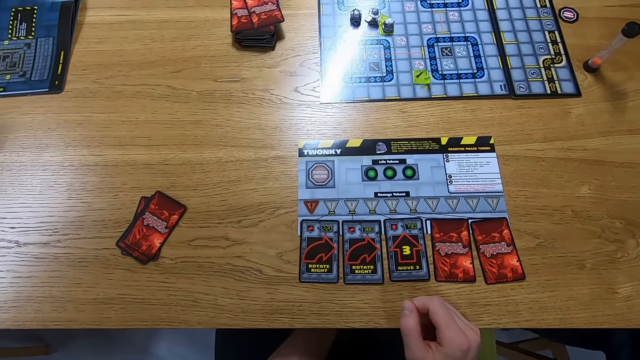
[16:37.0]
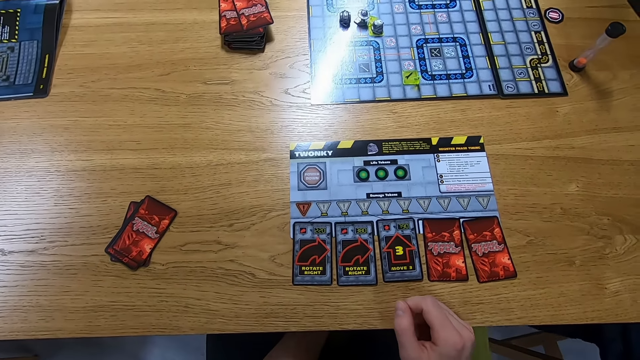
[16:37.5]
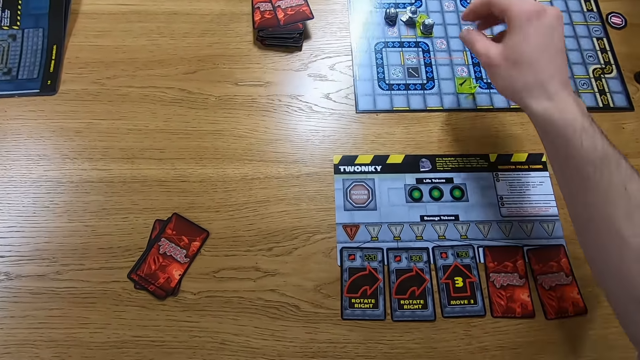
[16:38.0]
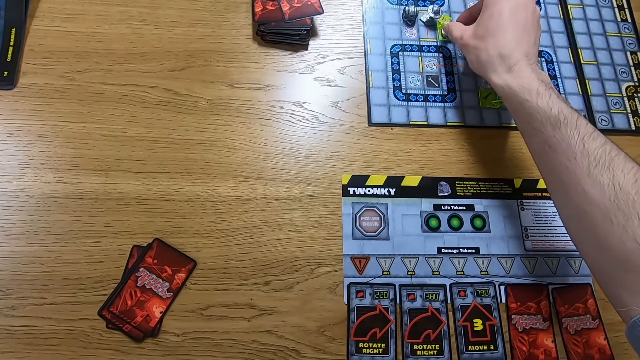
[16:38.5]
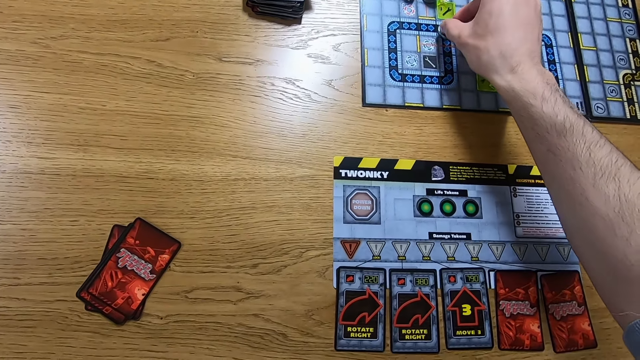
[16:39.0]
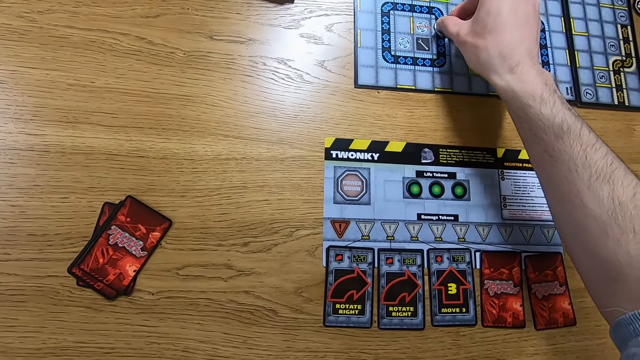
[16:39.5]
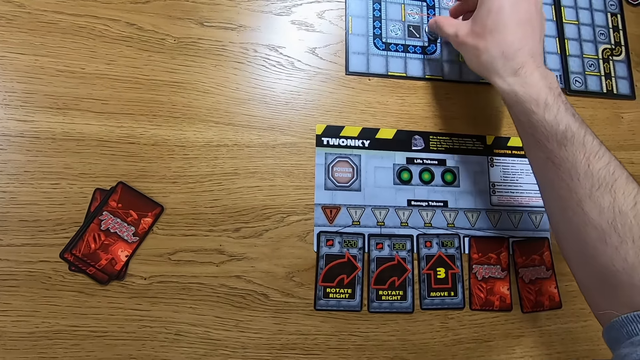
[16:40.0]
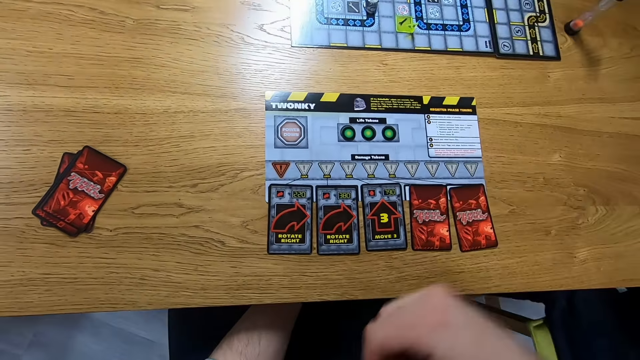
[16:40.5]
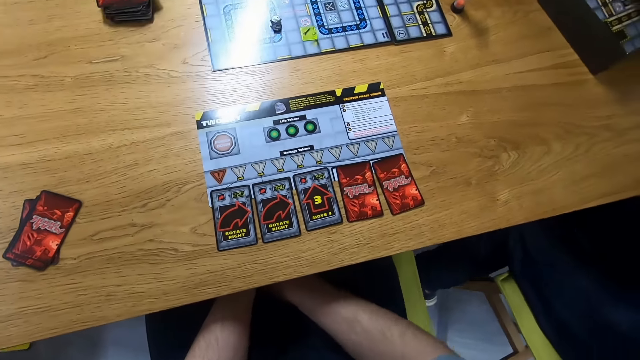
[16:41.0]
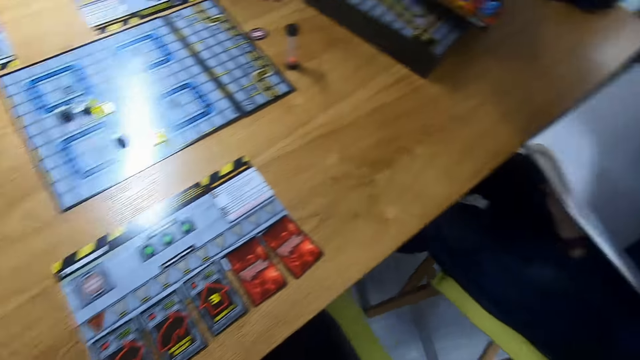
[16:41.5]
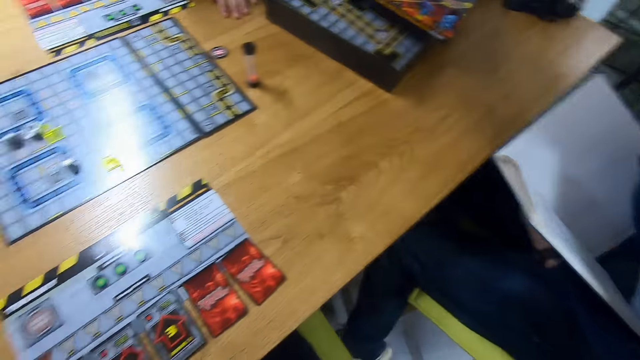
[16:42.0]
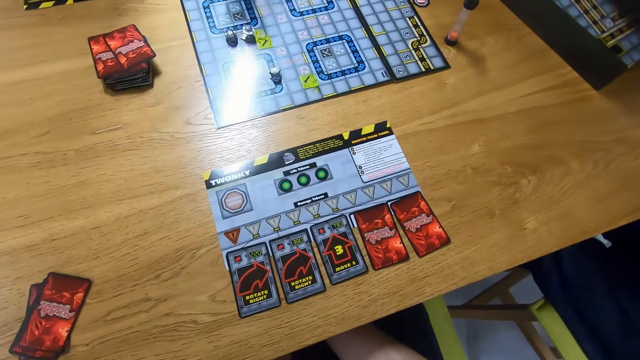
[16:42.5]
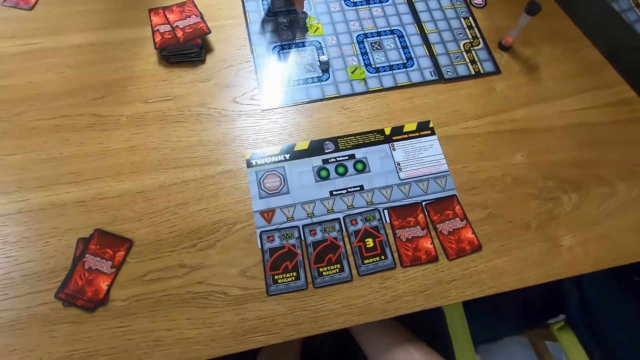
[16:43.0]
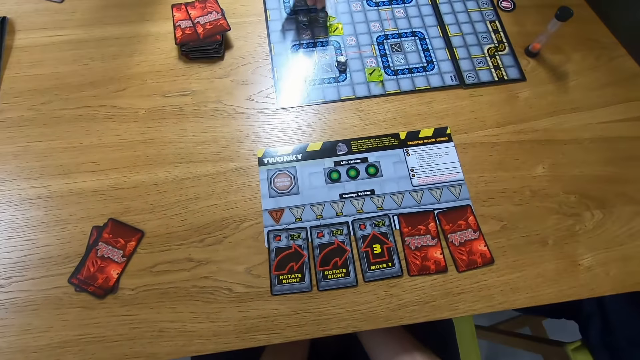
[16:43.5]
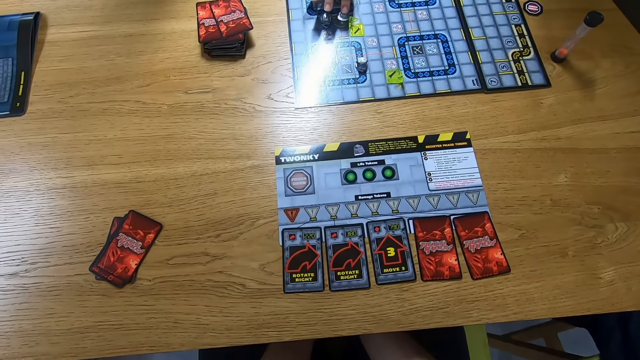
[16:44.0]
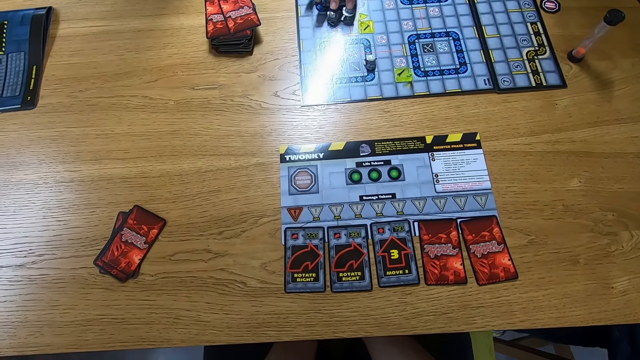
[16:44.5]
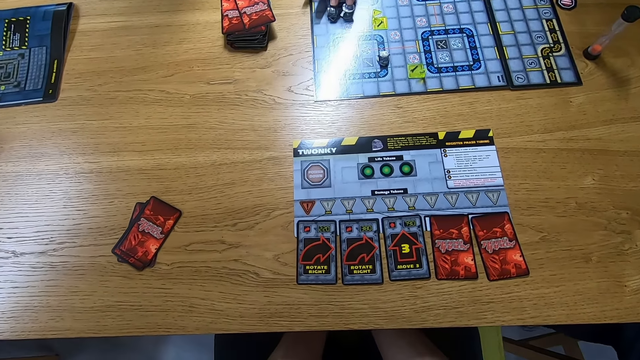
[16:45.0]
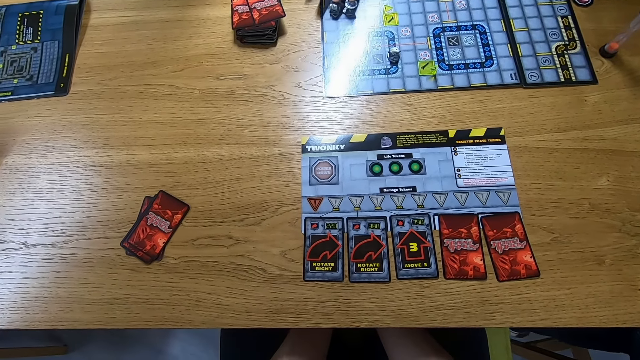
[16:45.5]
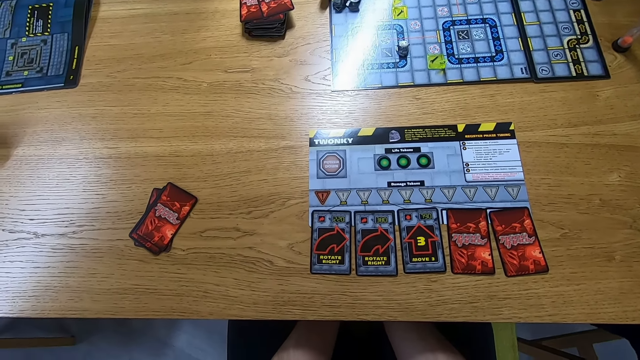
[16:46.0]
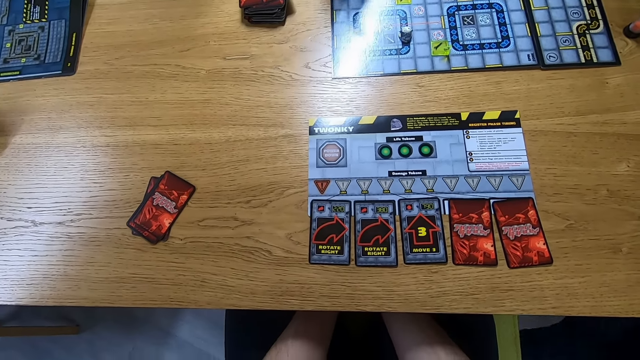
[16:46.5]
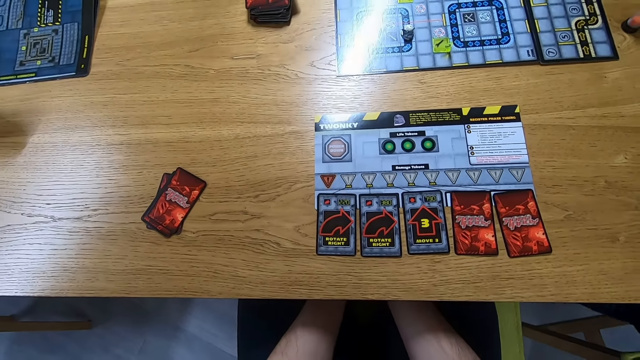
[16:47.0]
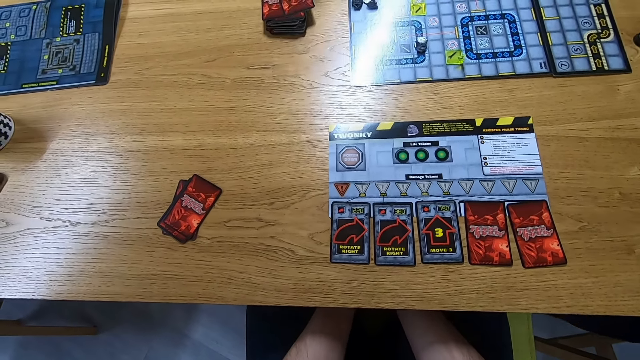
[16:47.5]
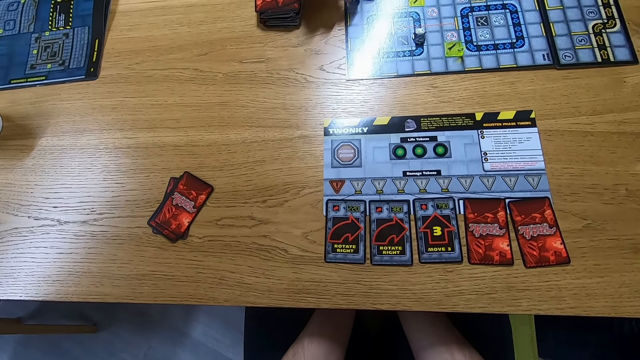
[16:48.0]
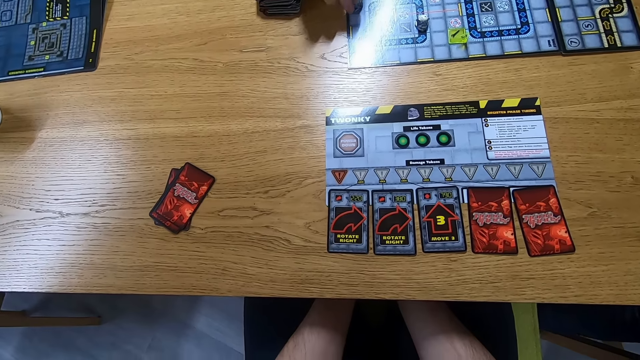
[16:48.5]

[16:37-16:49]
The camera wearer looks at the game board and moves a playing piece on the game board. They play the robo rally game. A woman moves a playing piece on the game board and plays the robo rally game.

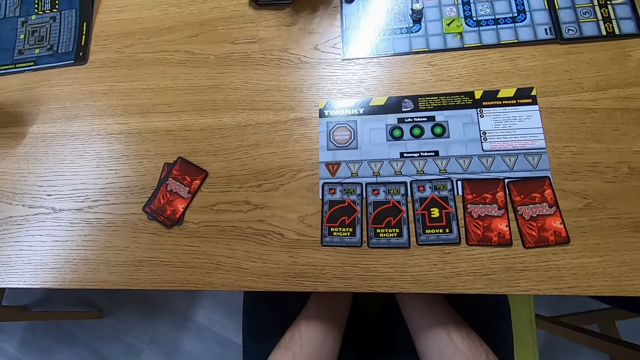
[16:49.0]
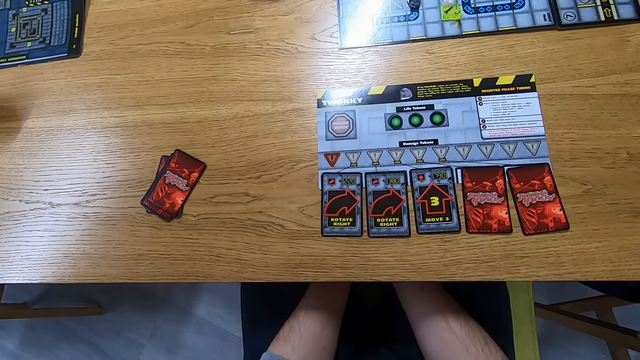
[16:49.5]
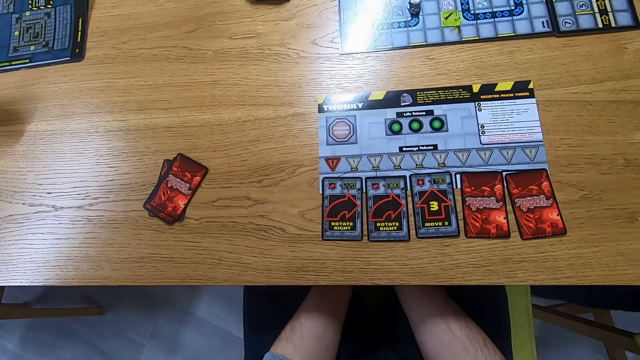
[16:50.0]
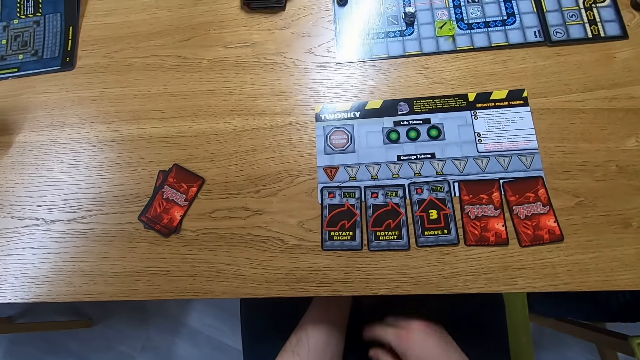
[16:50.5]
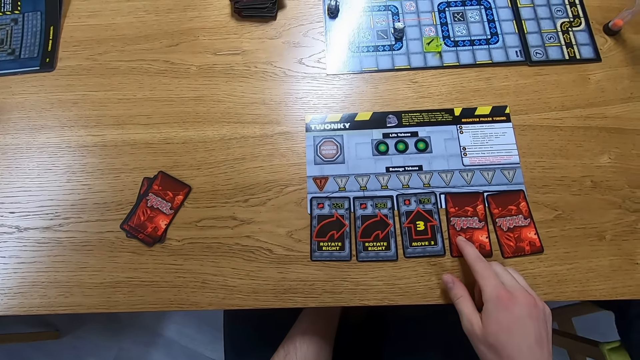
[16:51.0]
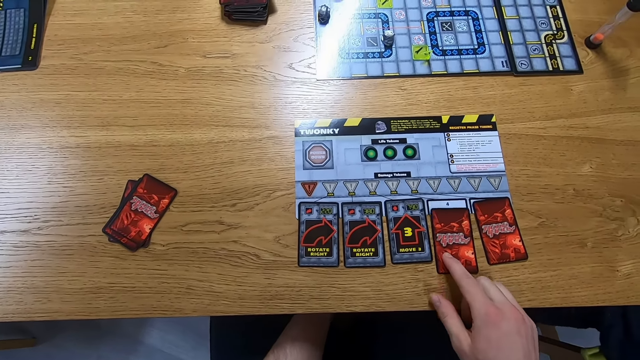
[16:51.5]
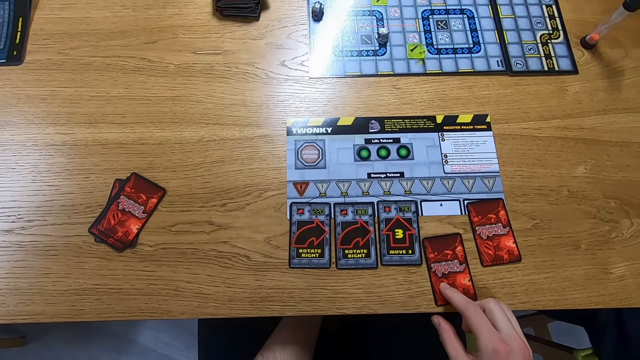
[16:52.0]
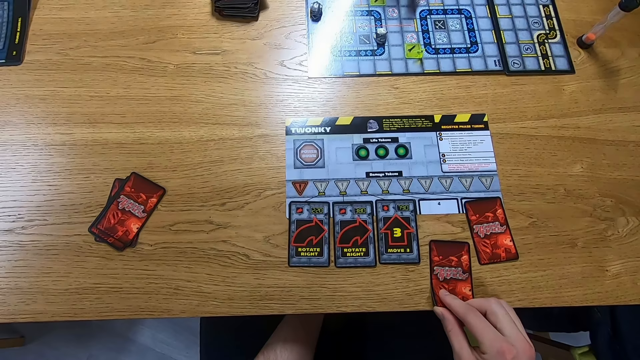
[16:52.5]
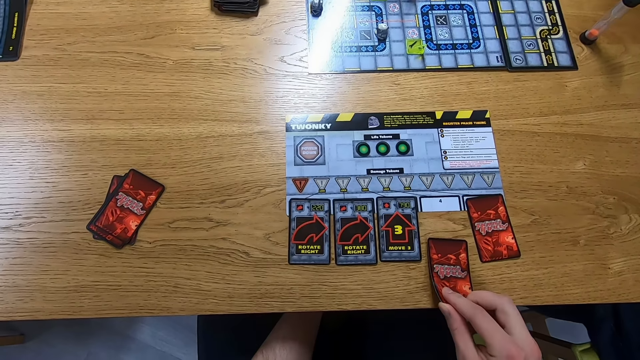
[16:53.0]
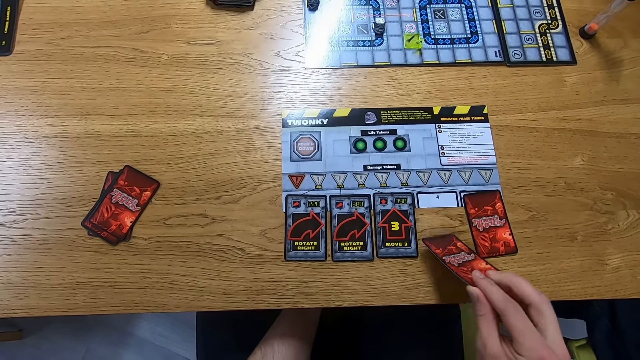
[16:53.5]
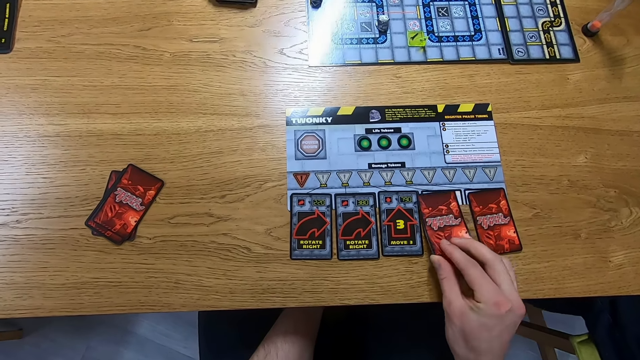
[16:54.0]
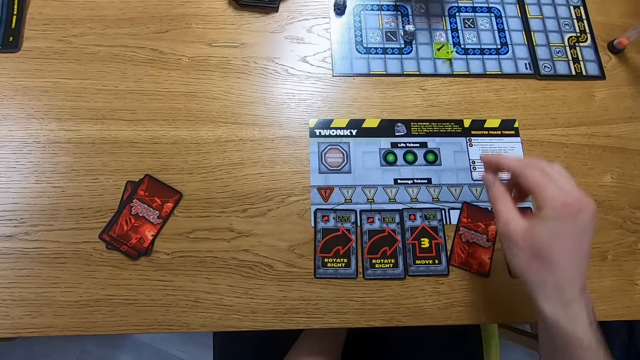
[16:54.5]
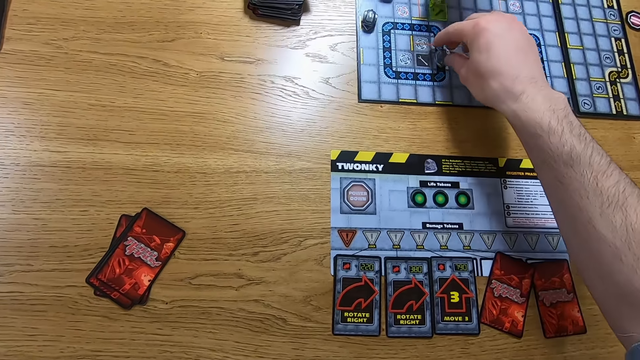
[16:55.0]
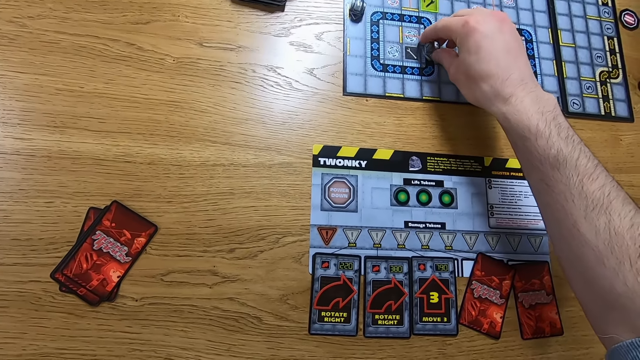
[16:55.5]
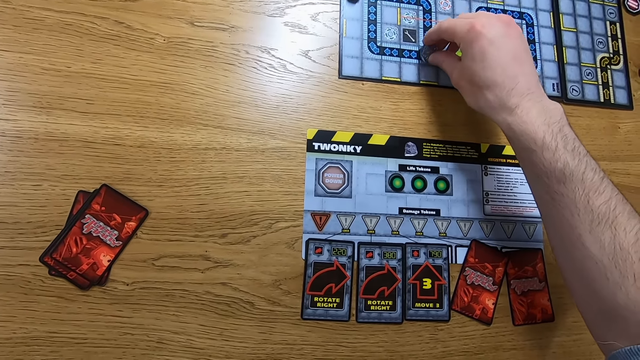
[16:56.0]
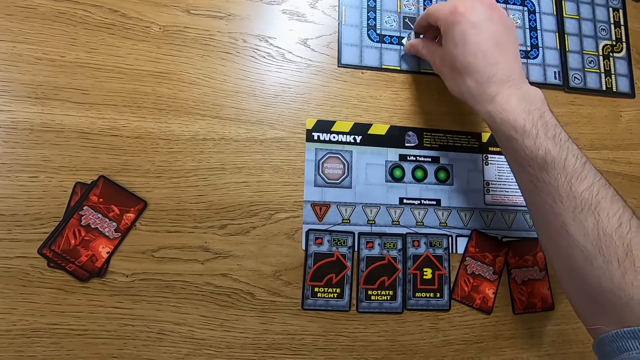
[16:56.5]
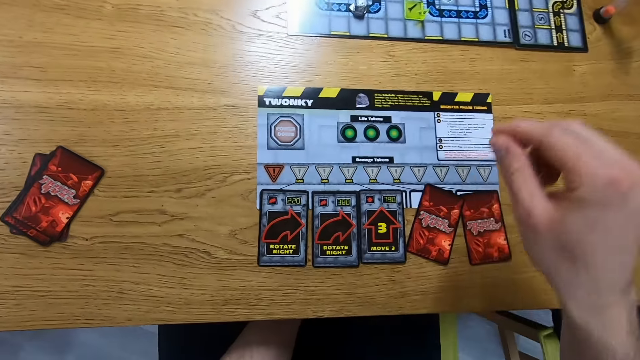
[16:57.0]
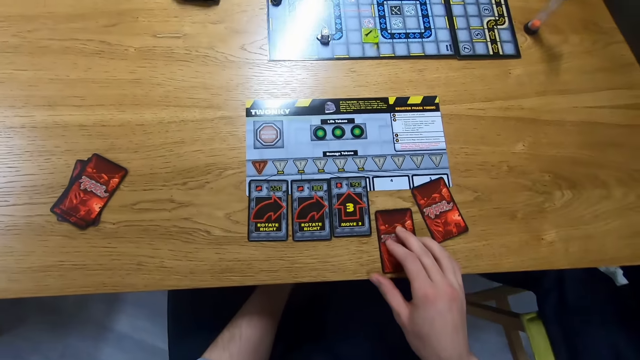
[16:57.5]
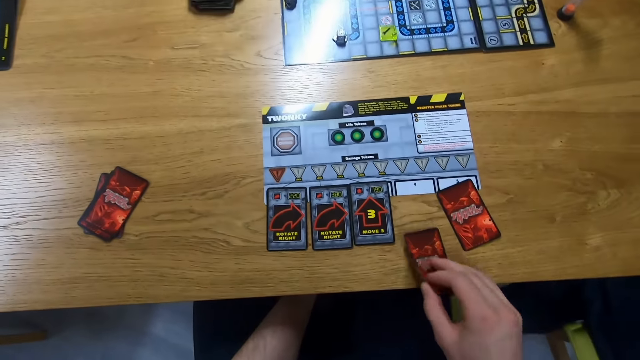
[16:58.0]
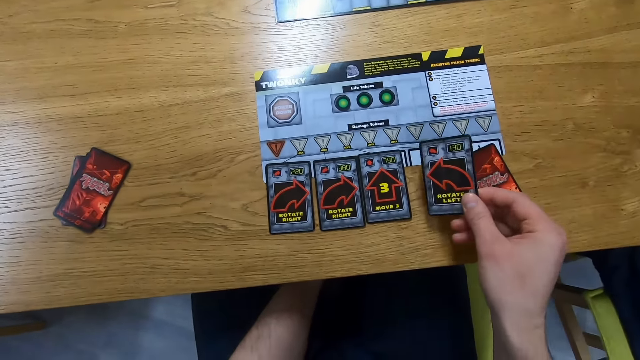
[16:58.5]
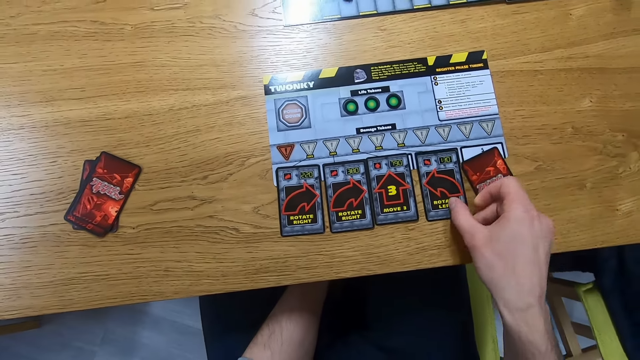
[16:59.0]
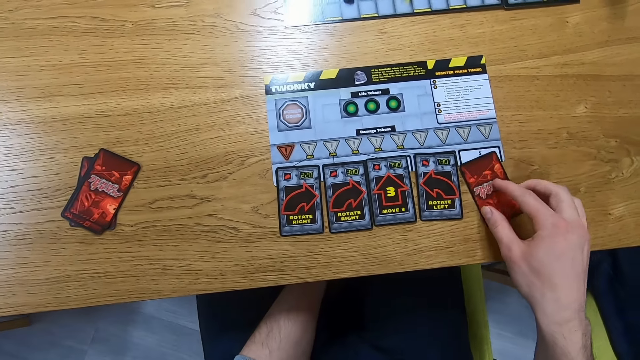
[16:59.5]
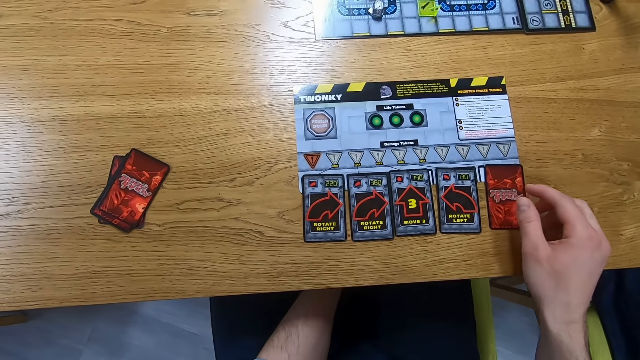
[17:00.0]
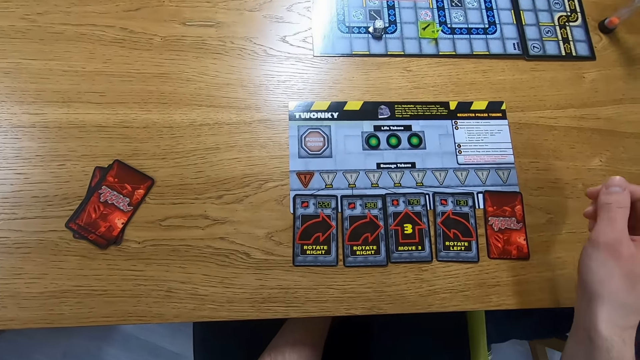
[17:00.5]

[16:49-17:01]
The camera wearer touches a card on the game board. They pull the card and place the card on the game board. They move a playing piece on the game board and play the robo rally game. They hold the card, pick the card, turn the card, and place the card on the game board. They adjust the card on the game board.
